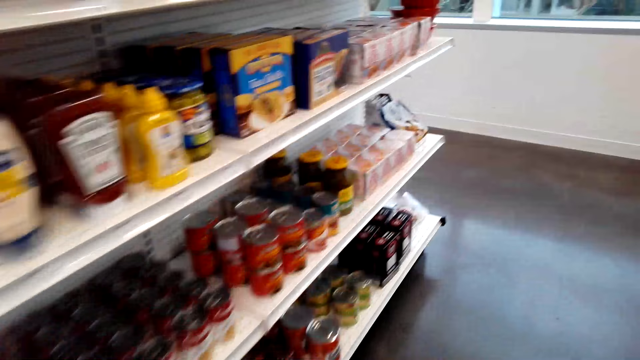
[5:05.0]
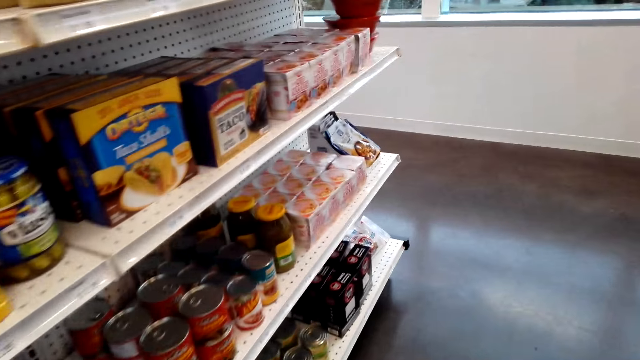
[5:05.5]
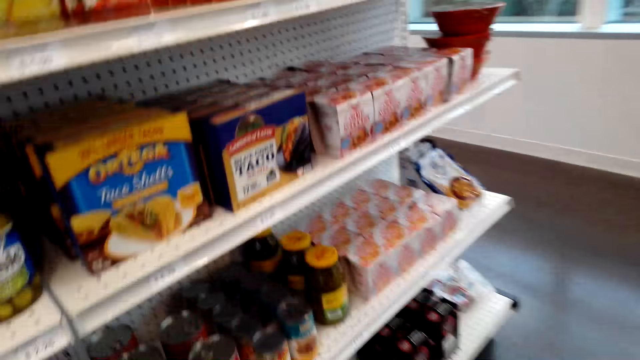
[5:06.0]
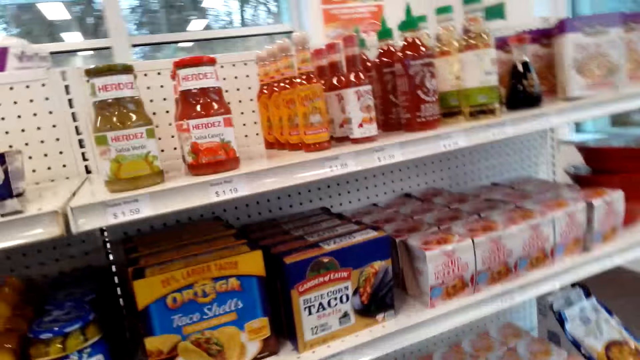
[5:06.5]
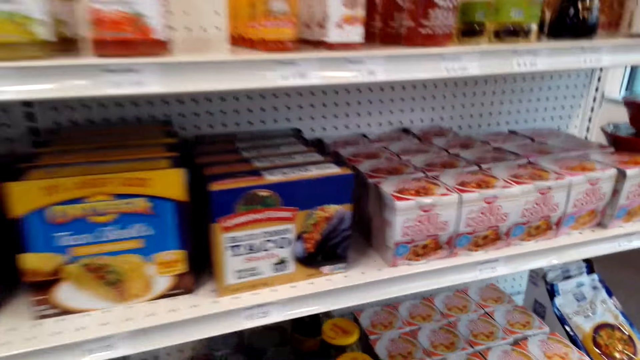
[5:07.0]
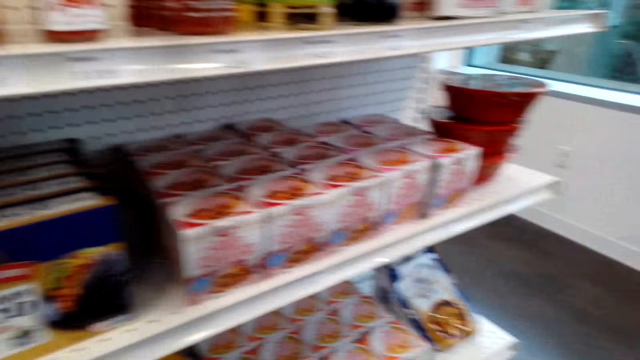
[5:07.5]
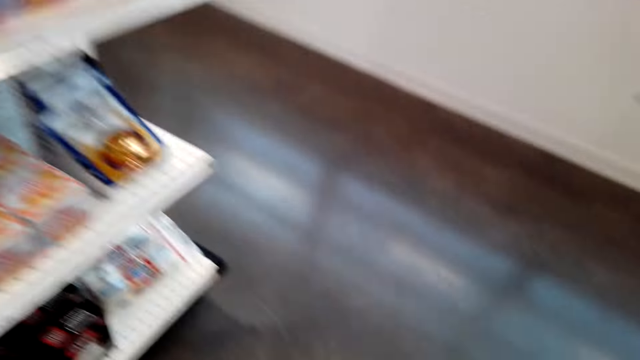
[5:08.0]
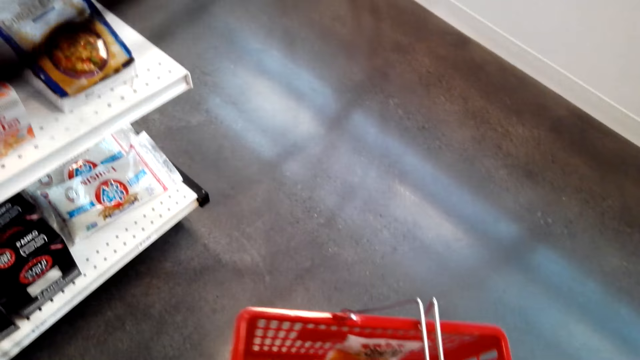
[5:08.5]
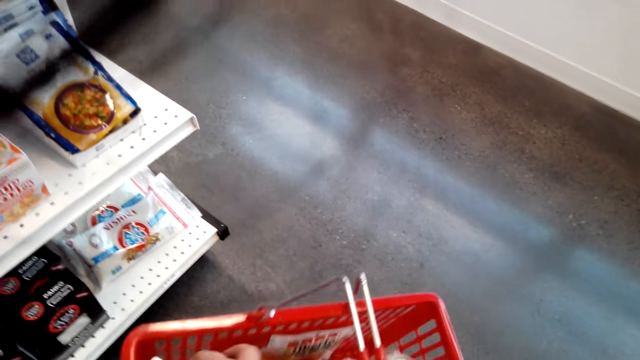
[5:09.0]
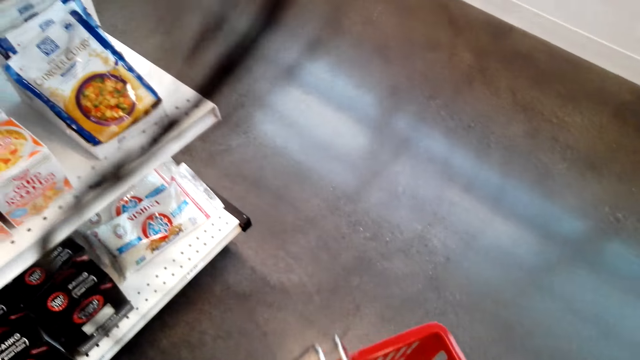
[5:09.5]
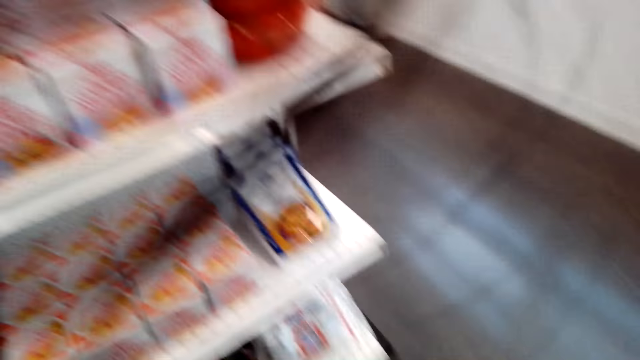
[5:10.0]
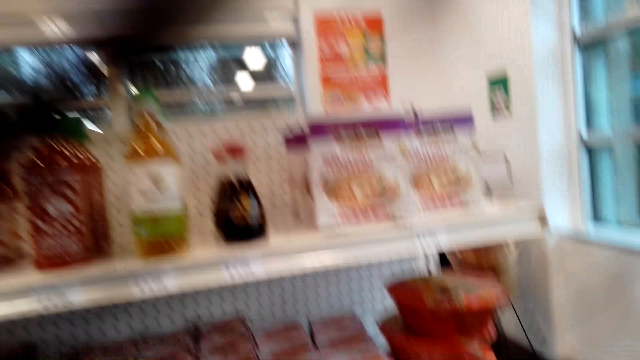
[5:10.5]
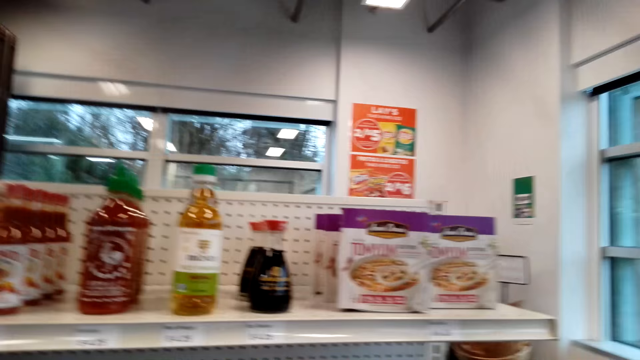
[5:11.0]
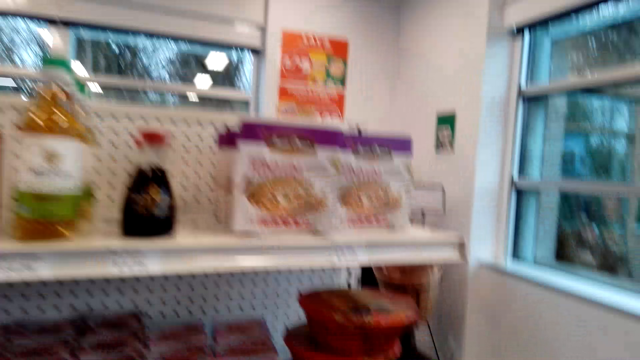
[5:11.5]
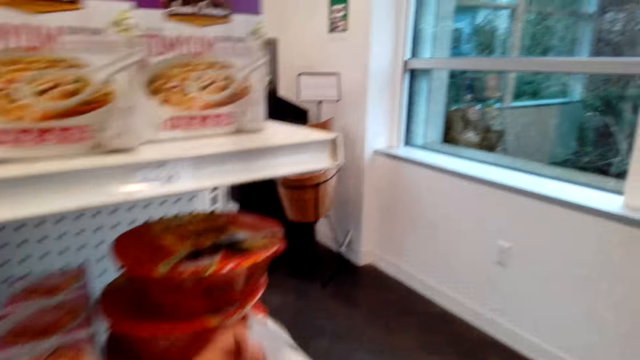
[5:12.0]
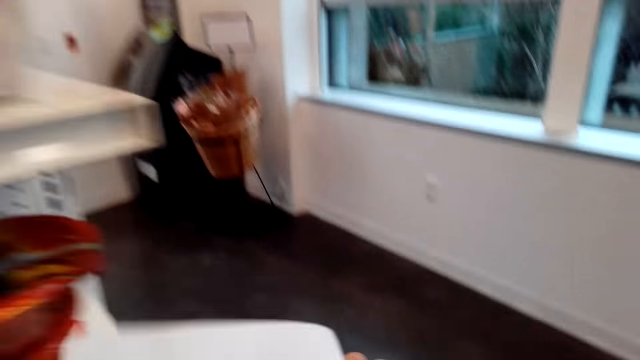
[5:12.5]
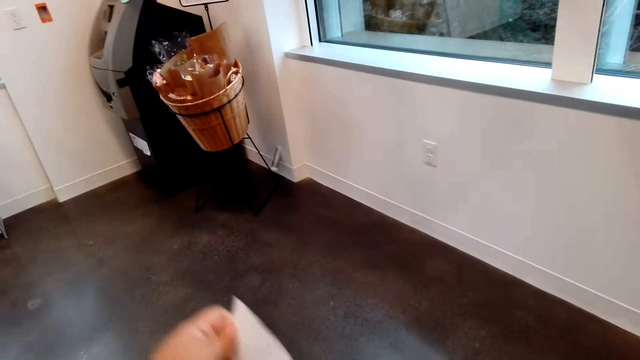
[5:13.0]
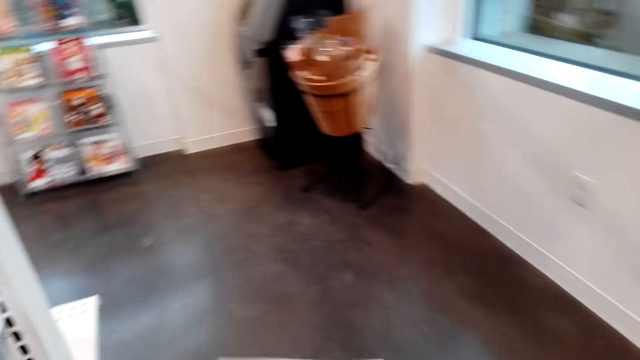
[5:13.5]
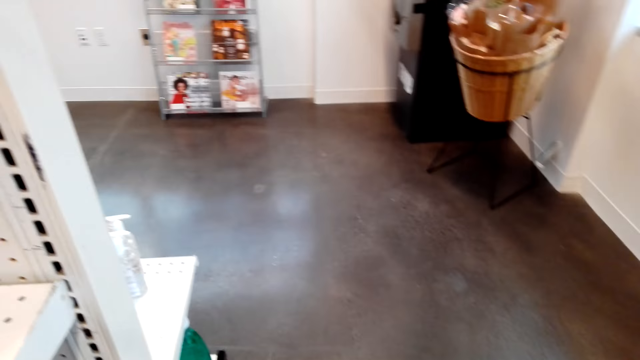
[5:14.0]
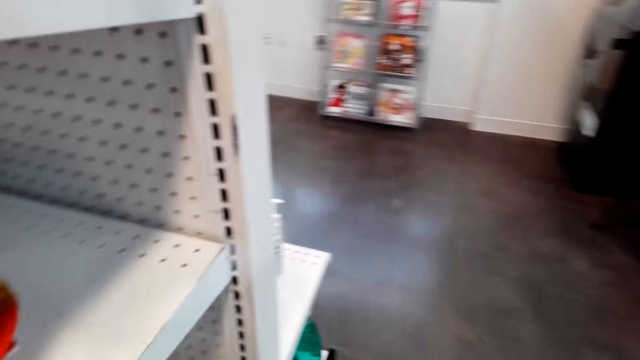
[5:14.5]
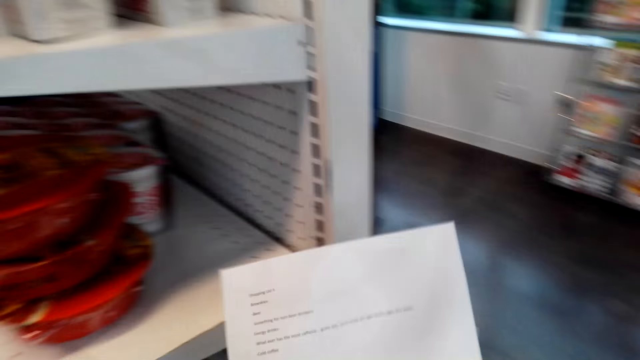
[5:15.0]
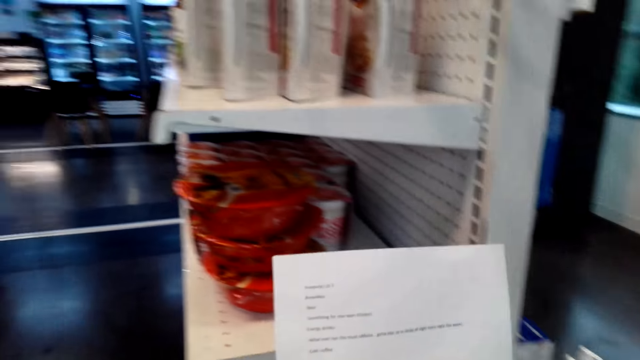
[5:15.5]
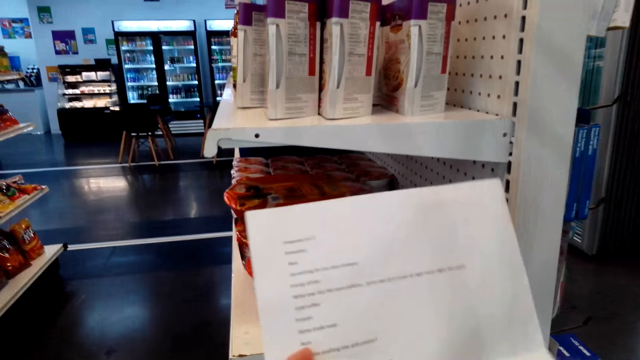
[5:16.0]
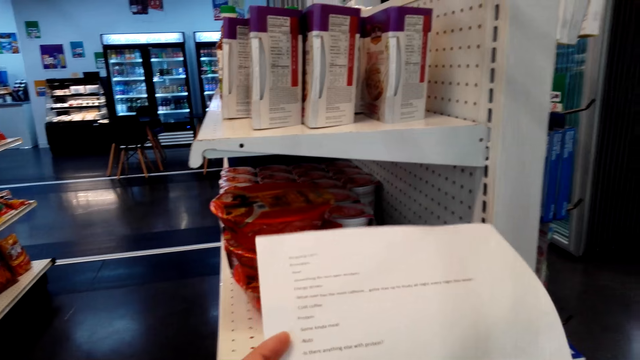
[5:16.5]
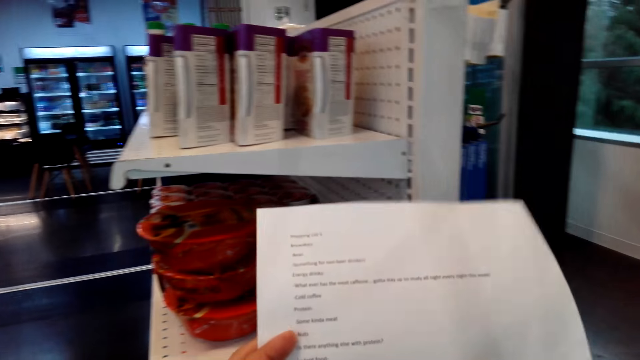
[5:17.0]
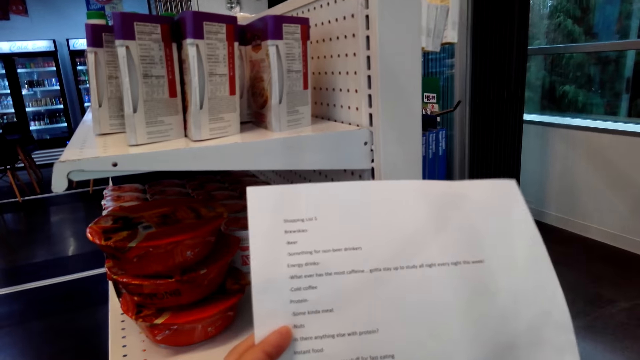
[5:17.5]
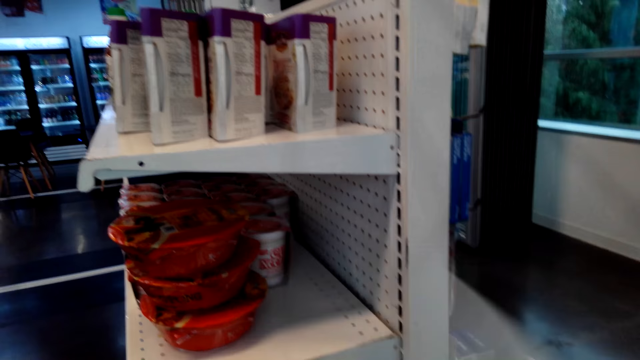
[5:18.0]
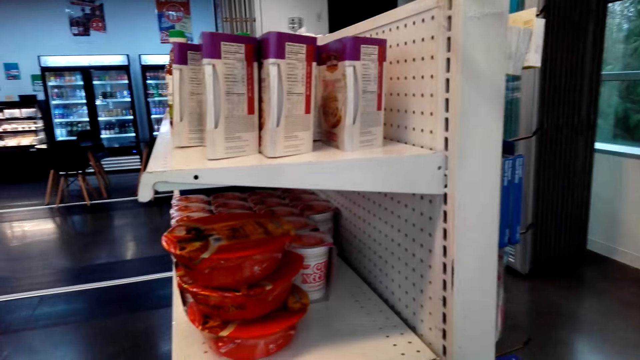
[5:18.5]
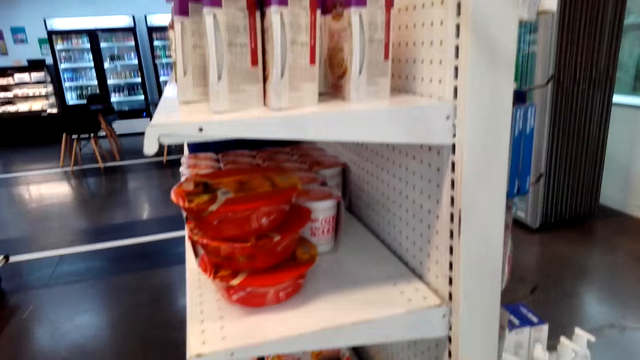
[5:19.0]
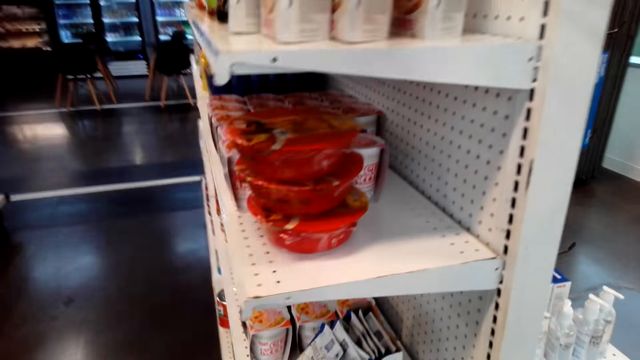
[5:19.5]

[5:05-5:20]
The camera wearer looks at a sheet of paper. They look at the paper.

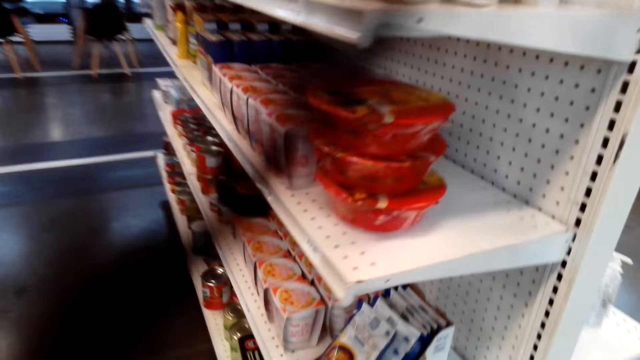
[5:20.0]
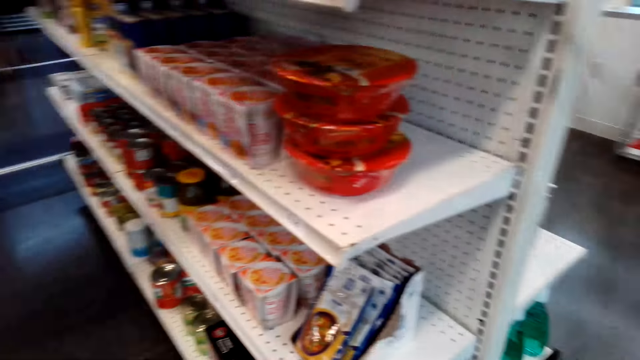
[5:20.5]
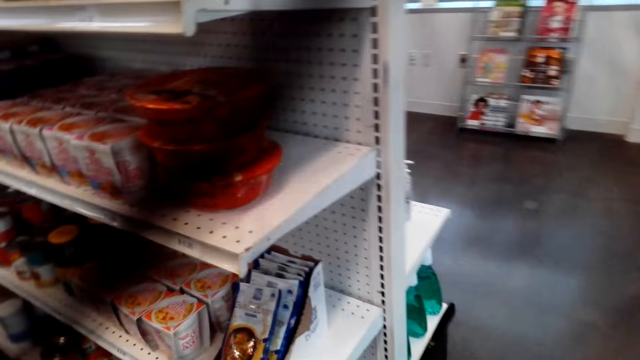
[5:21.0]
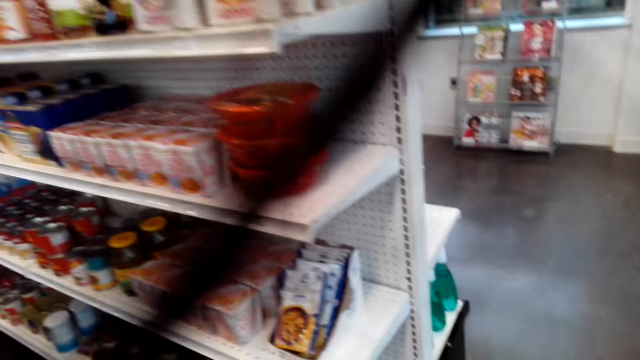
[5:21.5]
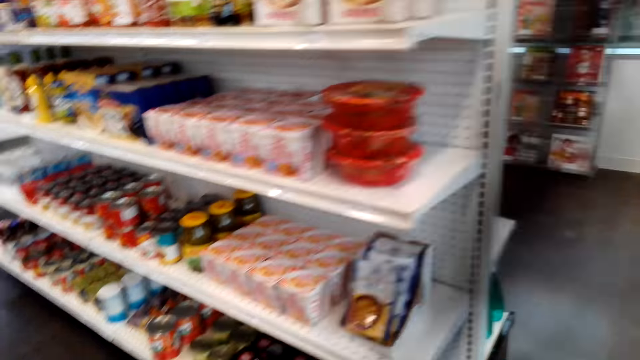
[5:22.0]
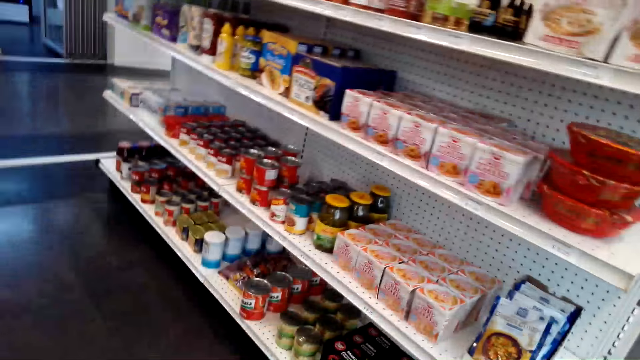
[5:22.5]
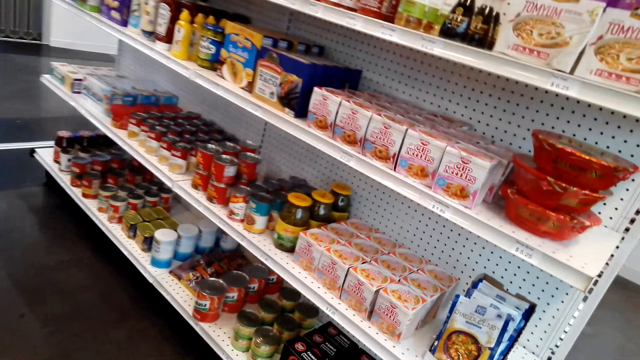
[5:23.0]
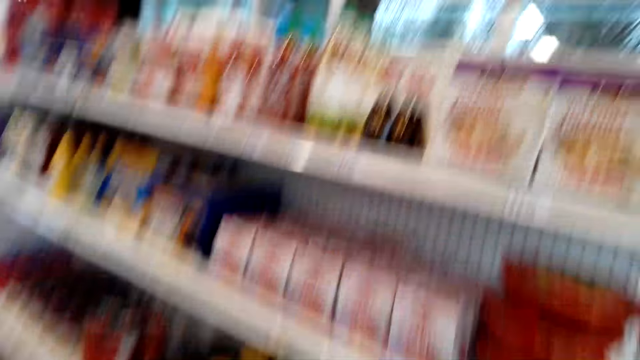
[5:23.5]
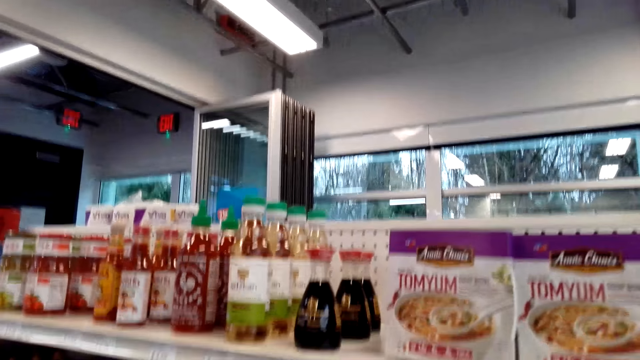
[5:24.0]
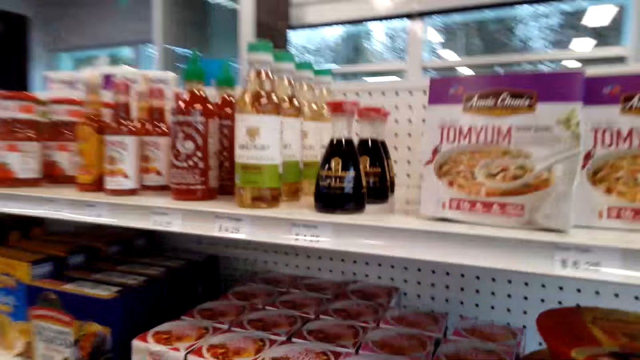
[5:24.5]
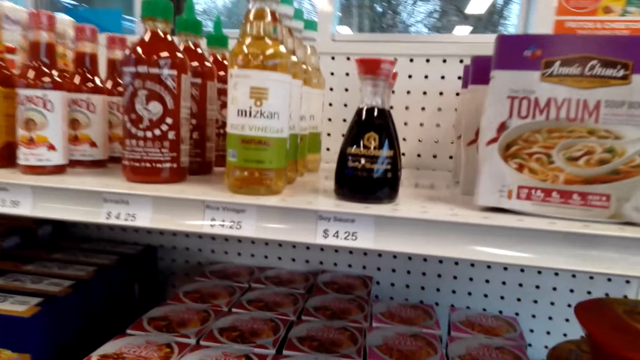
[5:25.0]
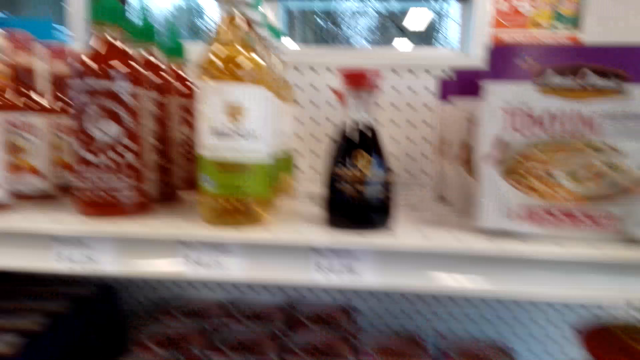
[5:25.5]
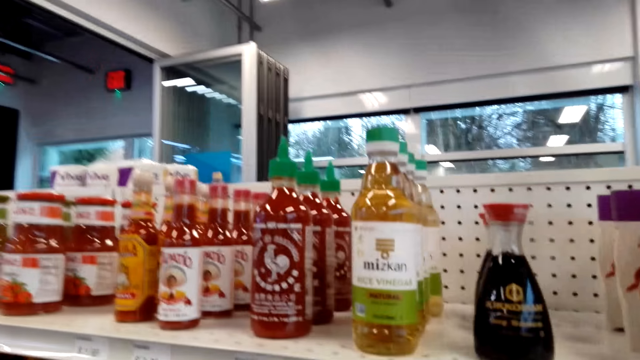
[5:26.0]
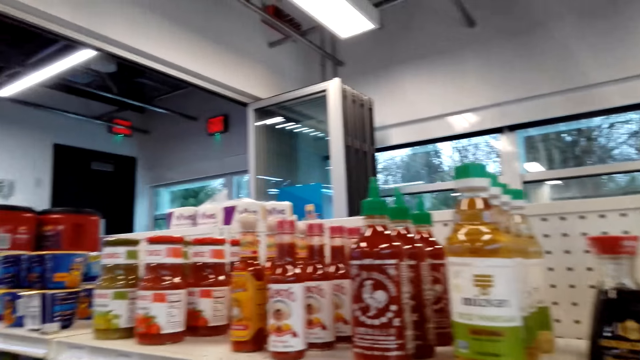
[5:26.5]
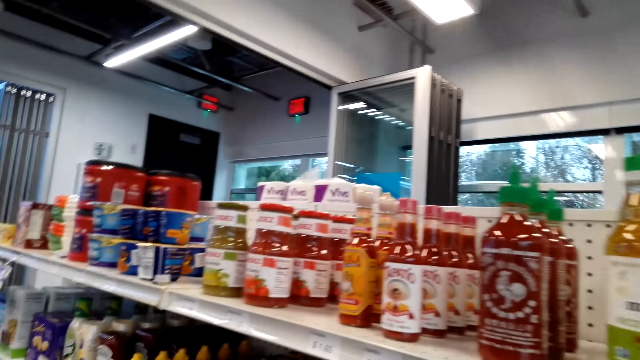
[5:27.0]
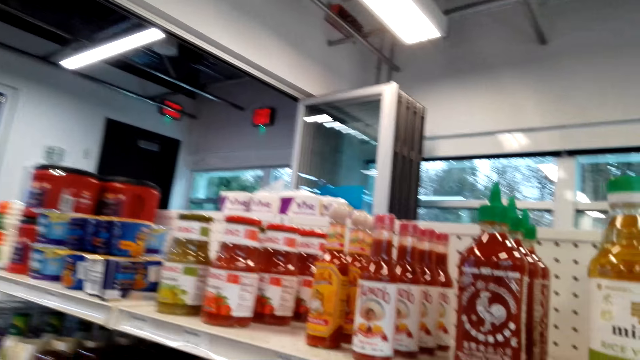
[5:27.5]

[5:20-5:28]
The camera wearer walks.
